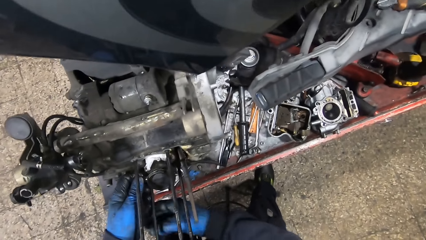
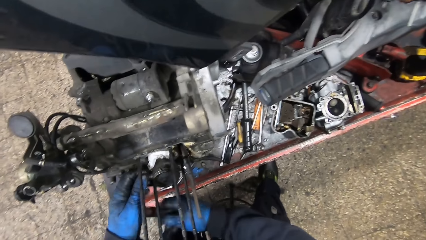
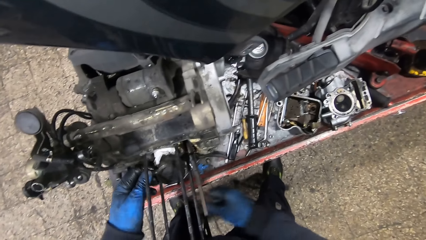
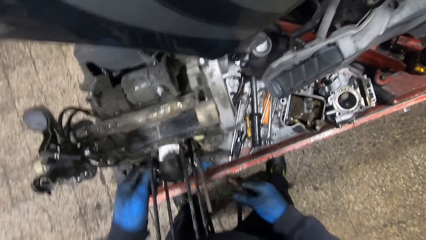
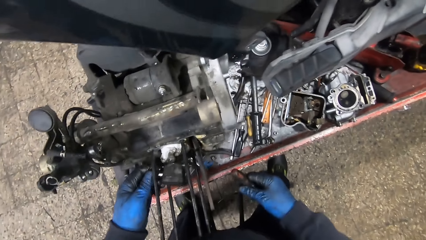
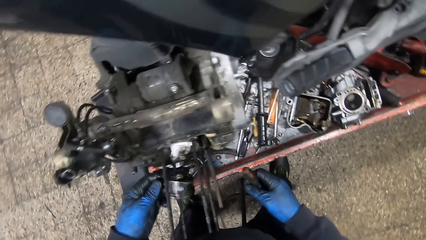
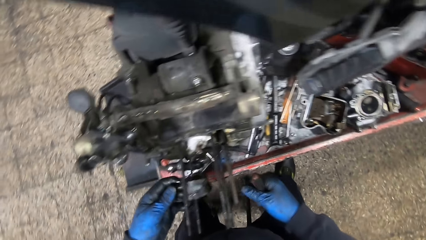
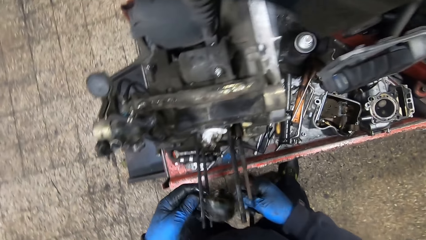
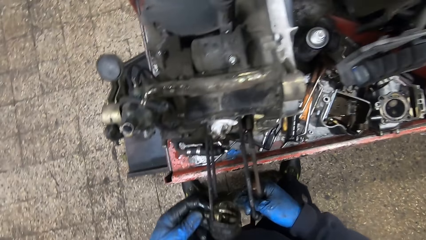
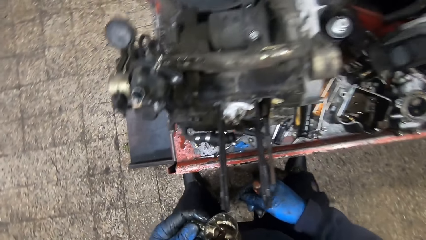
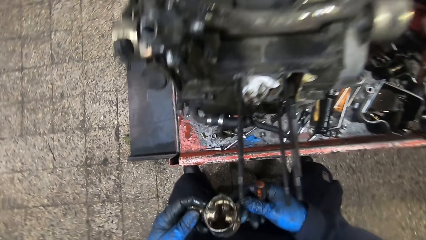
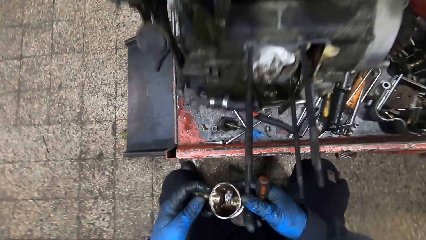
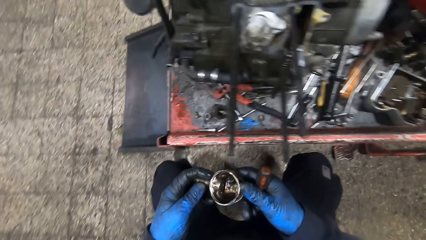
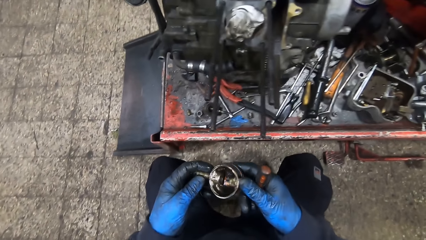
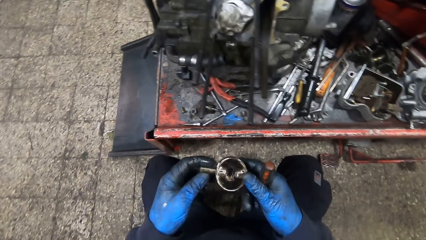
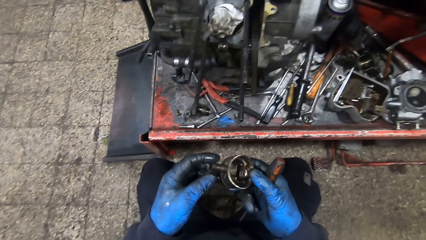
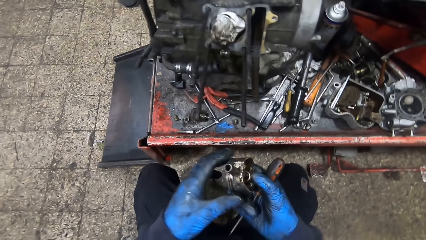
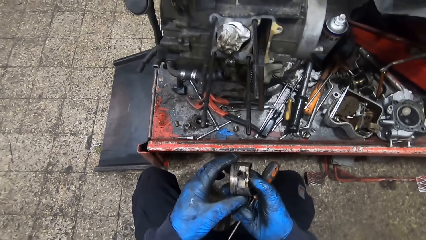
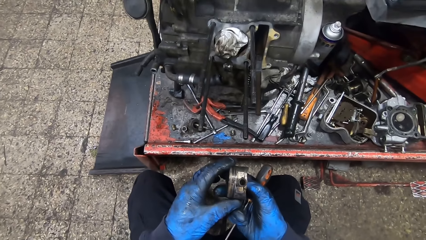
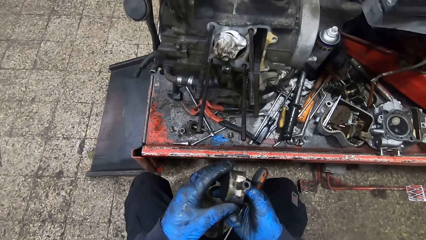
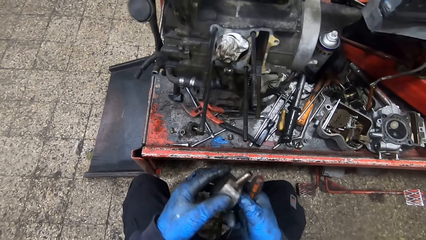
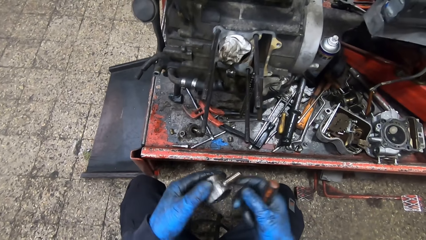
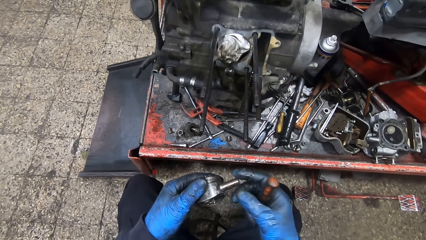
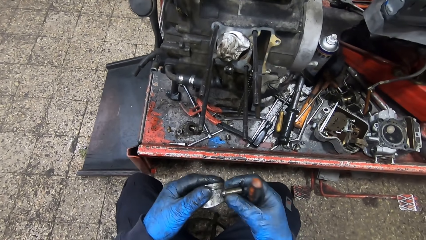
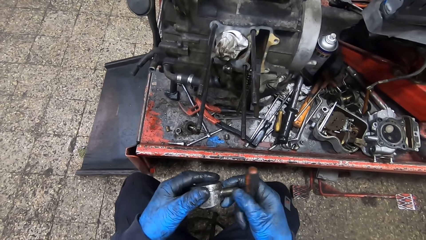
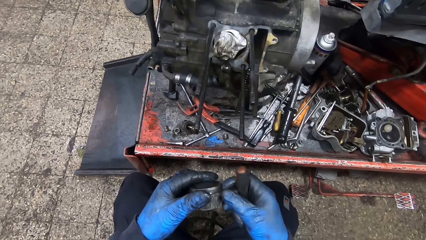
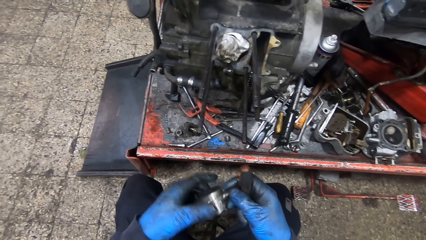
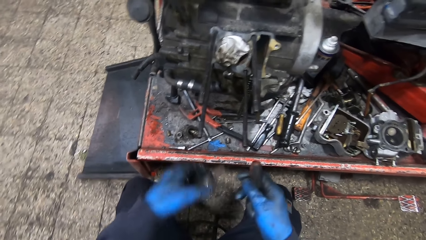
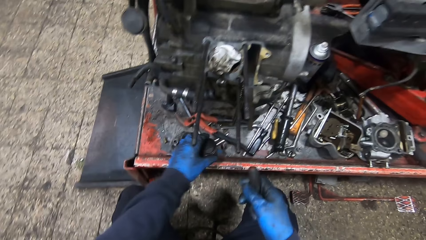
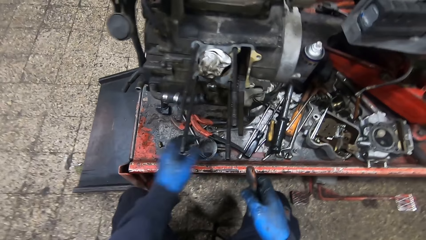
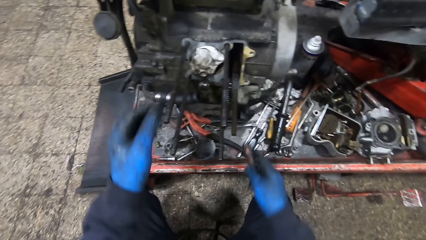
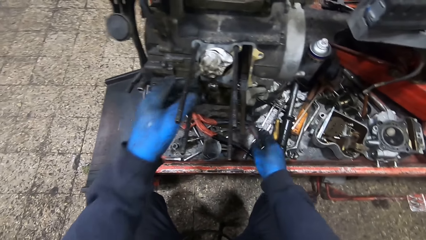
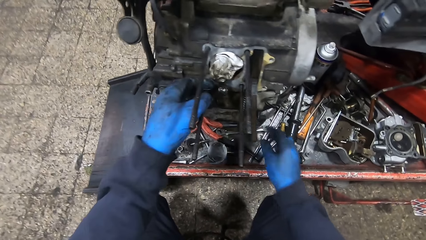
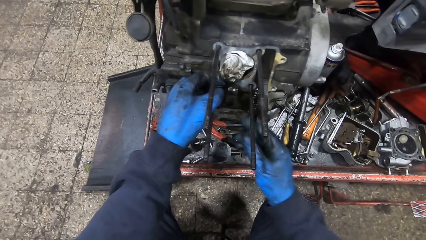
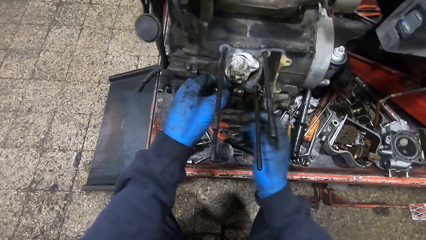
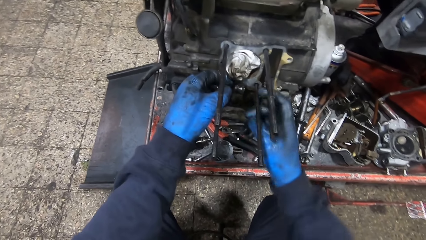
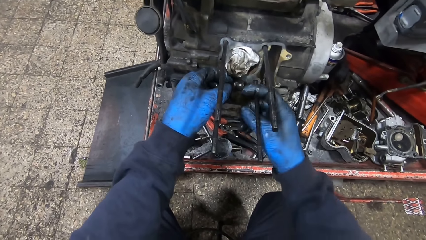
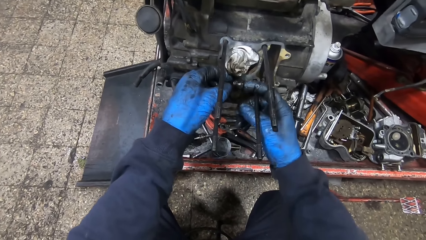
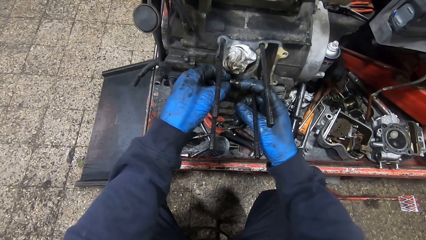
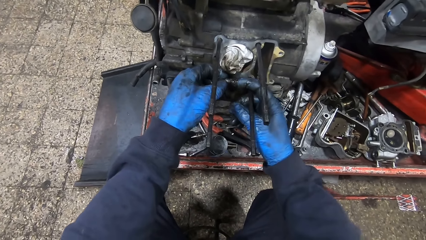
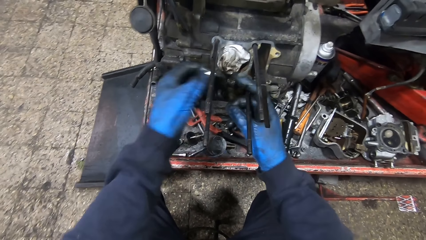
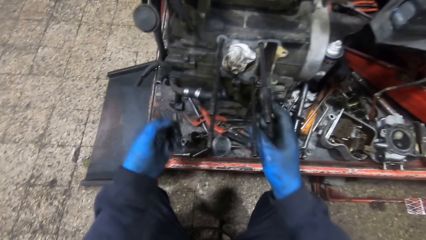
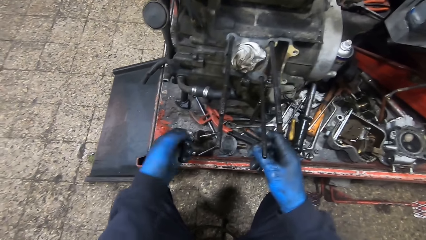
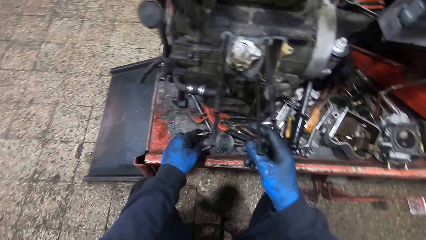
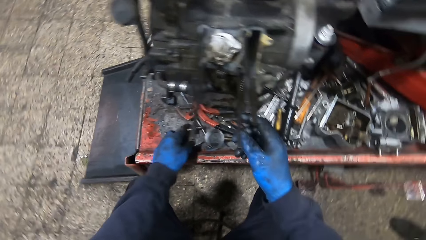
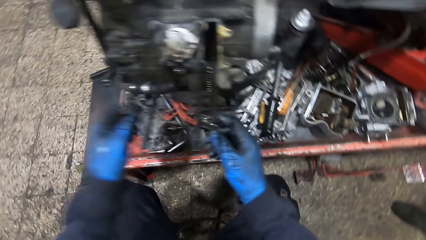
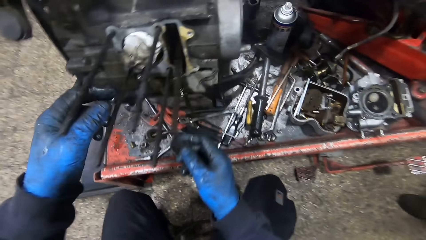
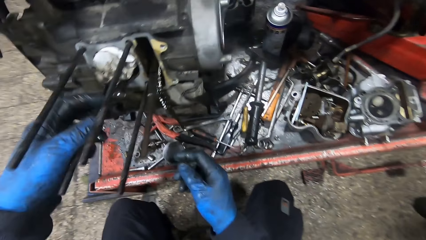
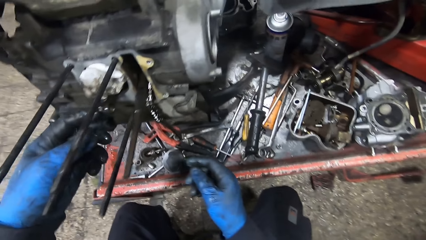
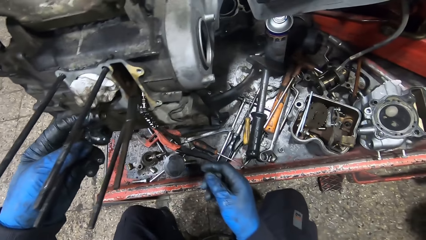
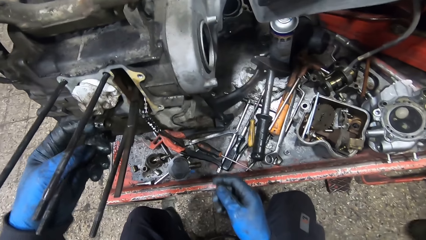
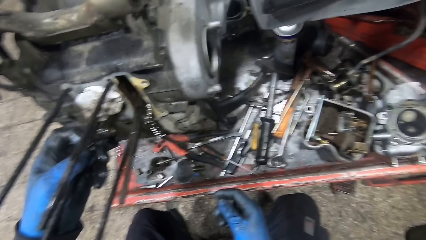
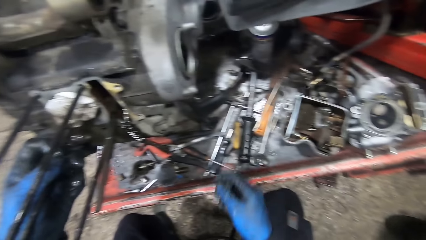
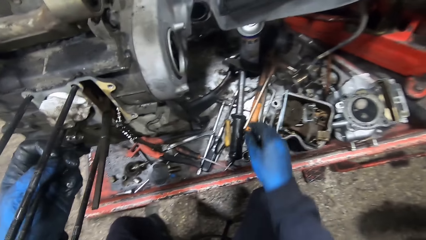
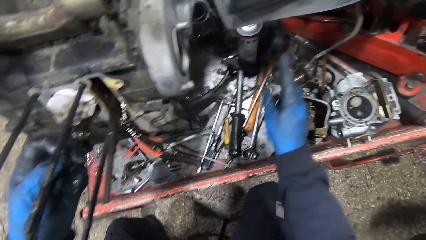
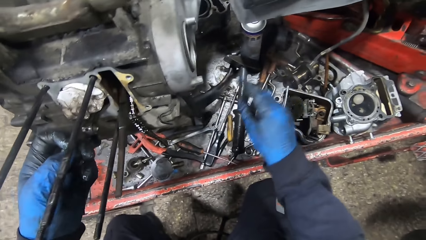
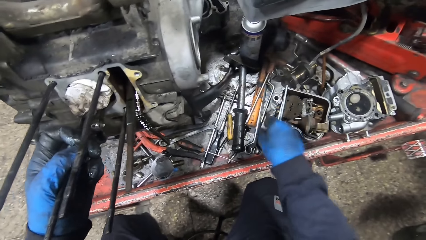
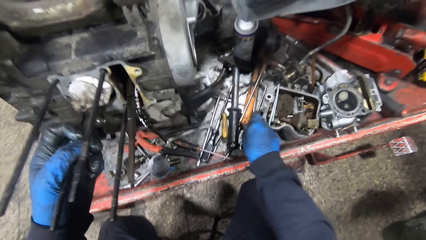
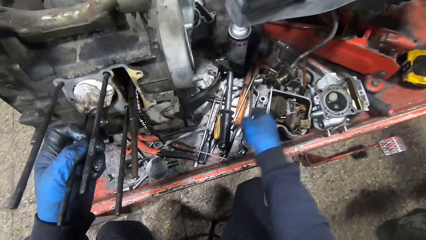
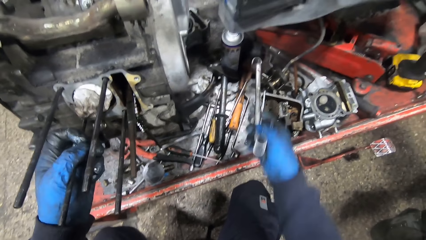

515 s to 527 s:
The camera wearer takes a screwdriver from his left hand with his right hand. He removes the engine with his left hand. He holds the engine with both hands. He drops the engine on the workbench with his left hand. He removes a bolt from the engine space with his left hand. He drops the bolt on the workbench. He picks a ring spanner from the workbench with his right hand.

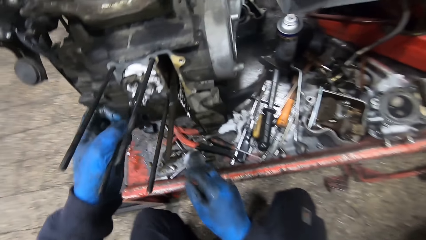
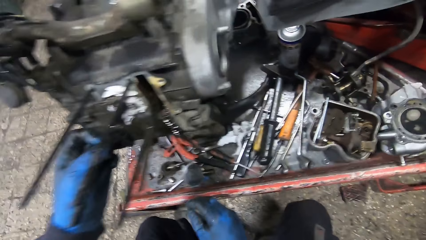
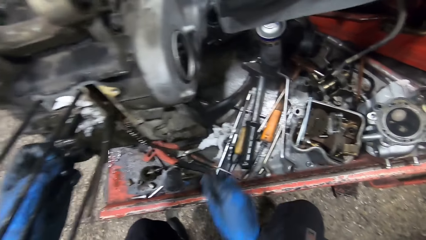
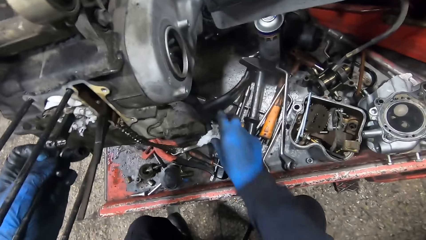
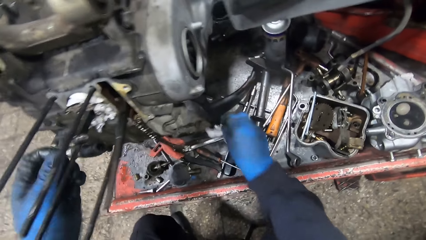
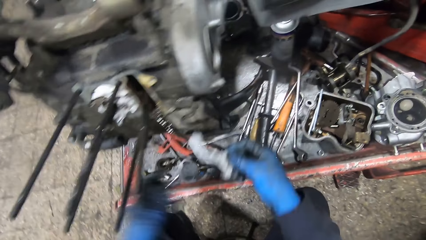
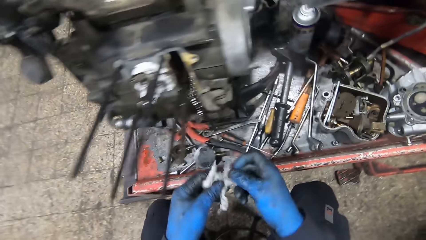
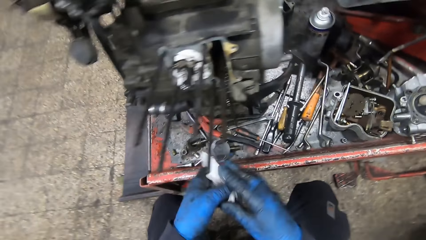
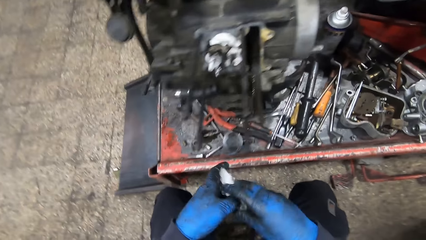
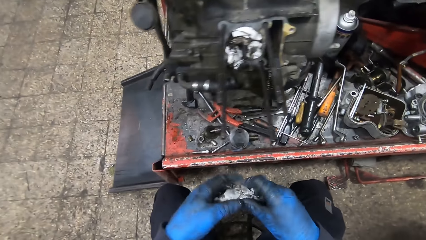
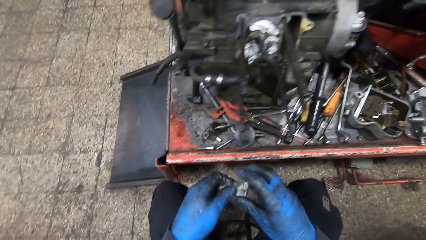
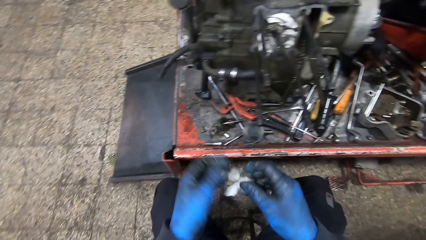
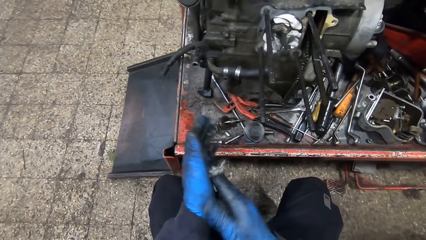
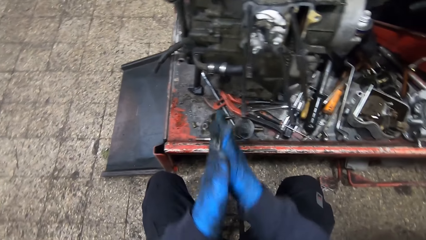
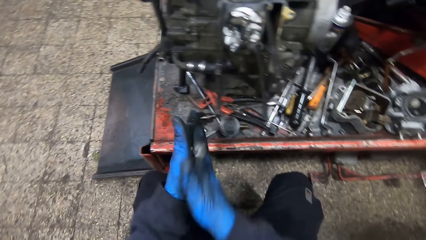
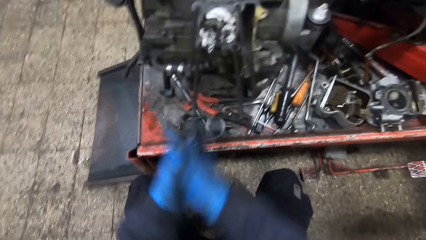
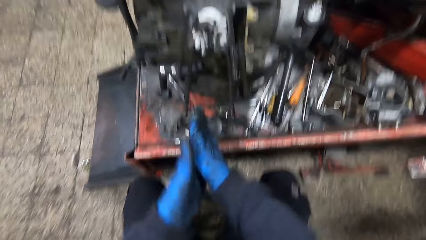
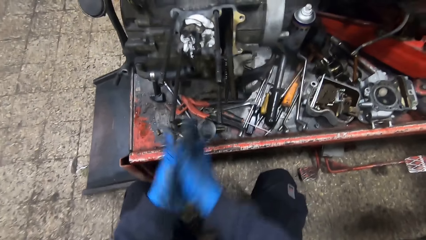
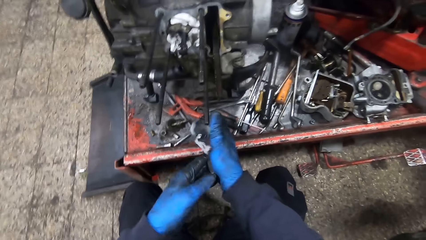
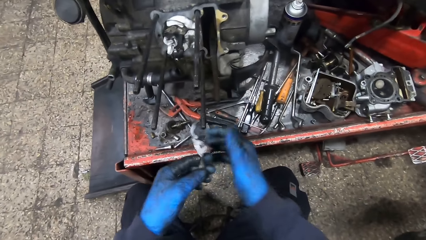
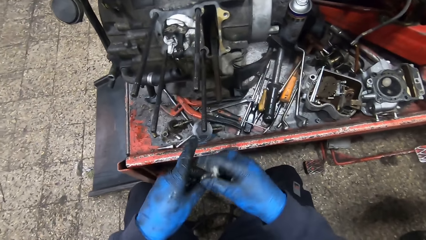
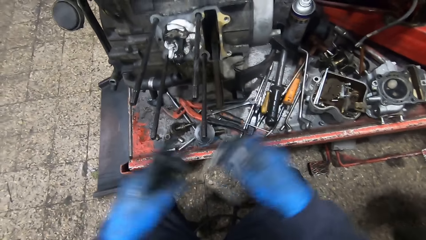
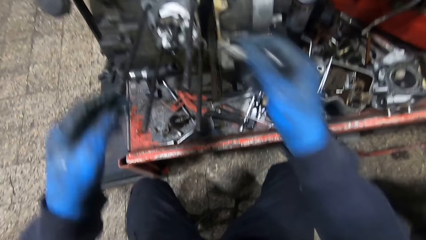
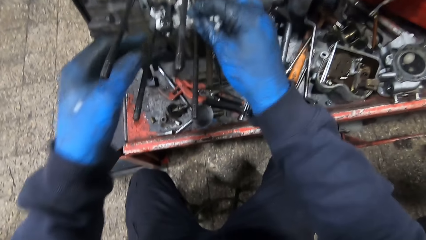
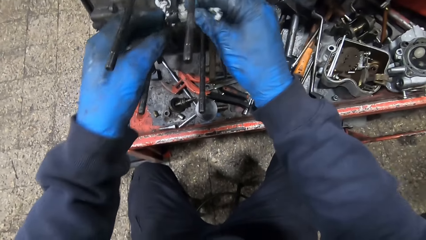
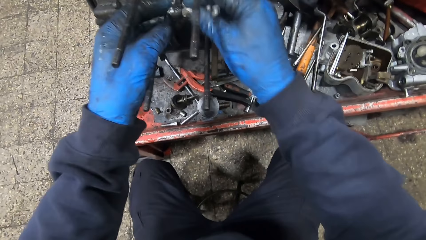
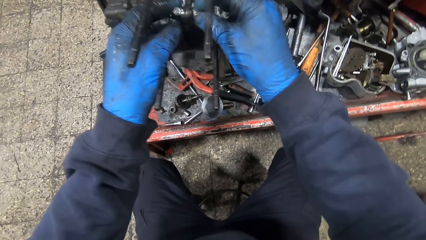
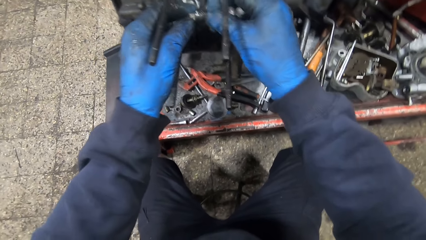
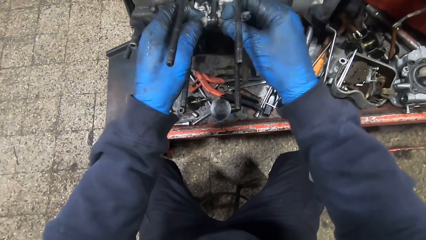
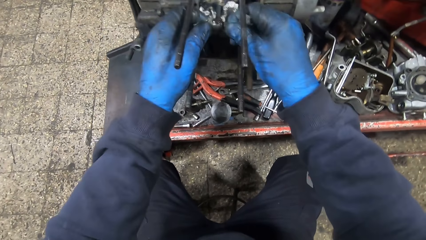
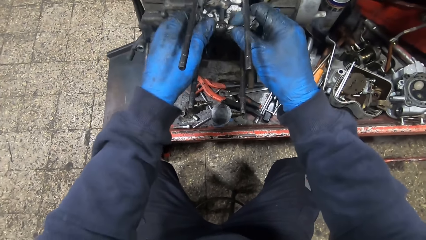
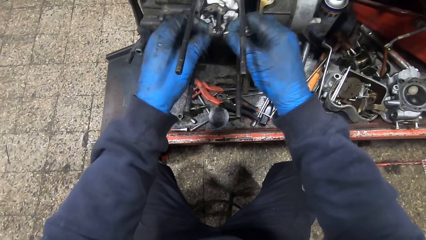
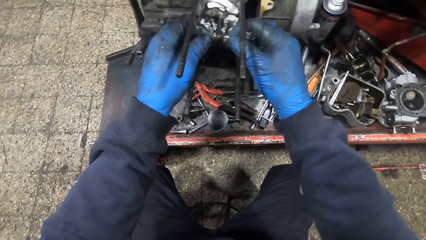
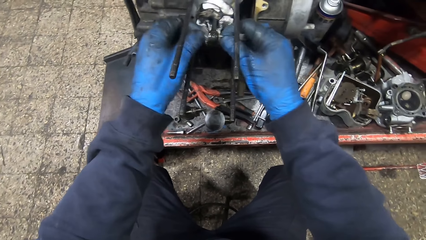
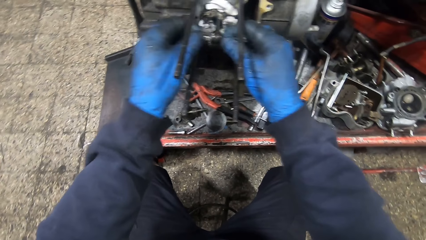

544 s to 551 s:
The camera wearer picks another piece of tissue or paper towel from the workbench with his right hand. He rolls the tissue between both hands. He wipes his hands with the paper towel. He puts the tissue into a bolt hole with his right hand. He cleans the hole with the tissue with both hands.
